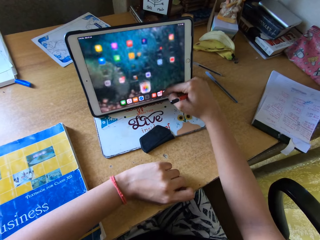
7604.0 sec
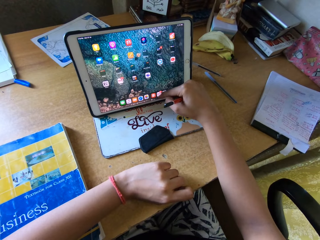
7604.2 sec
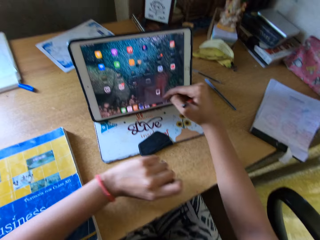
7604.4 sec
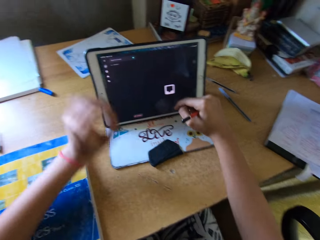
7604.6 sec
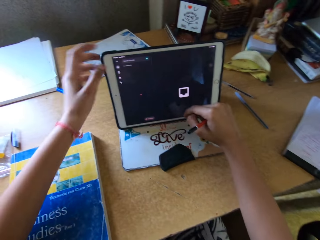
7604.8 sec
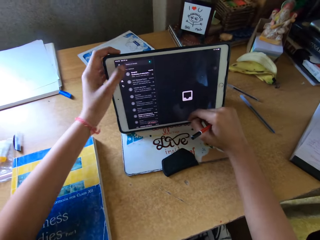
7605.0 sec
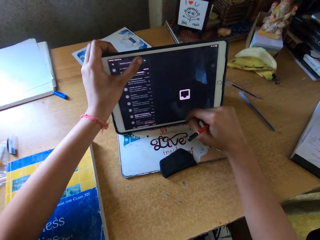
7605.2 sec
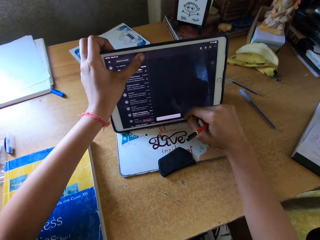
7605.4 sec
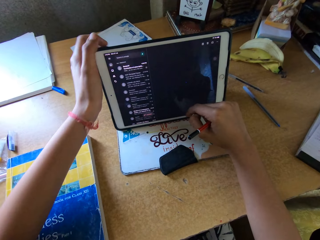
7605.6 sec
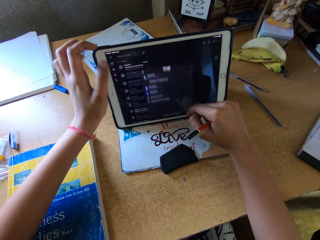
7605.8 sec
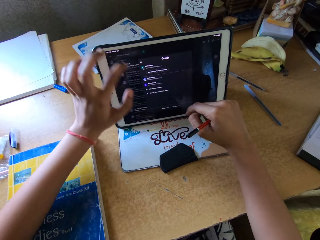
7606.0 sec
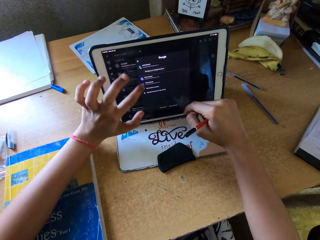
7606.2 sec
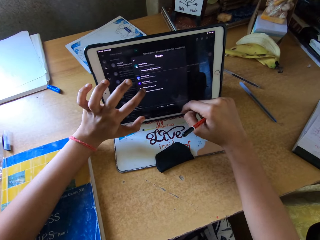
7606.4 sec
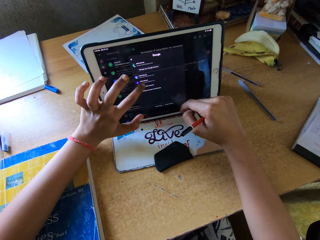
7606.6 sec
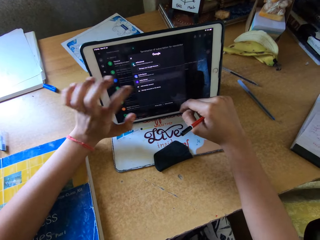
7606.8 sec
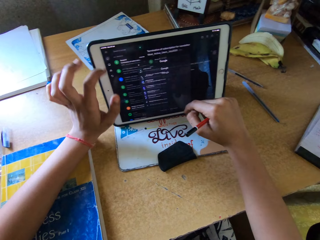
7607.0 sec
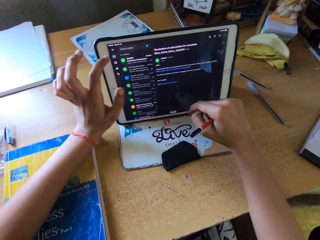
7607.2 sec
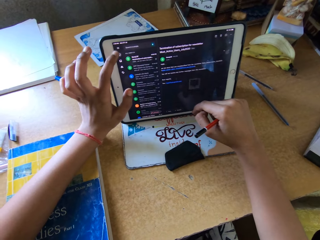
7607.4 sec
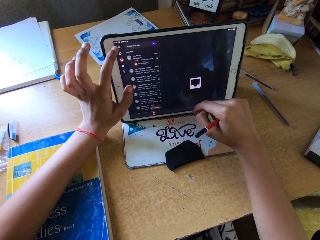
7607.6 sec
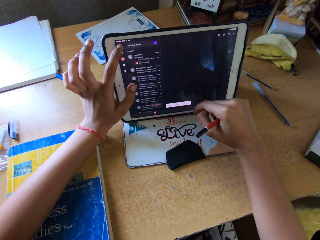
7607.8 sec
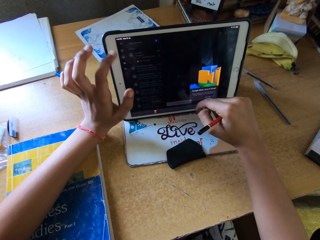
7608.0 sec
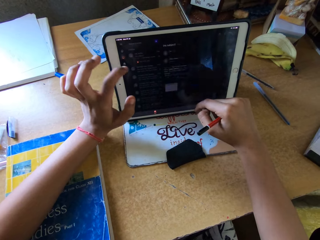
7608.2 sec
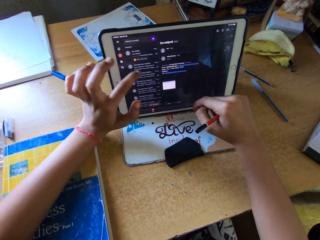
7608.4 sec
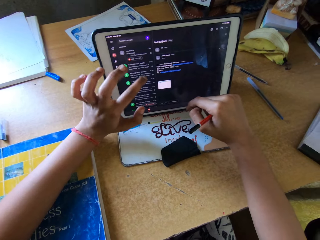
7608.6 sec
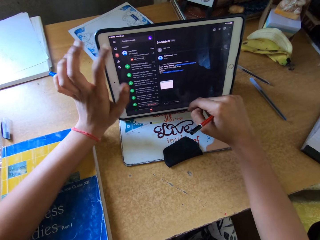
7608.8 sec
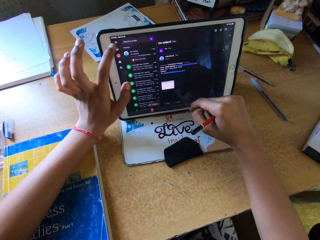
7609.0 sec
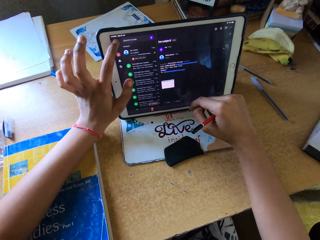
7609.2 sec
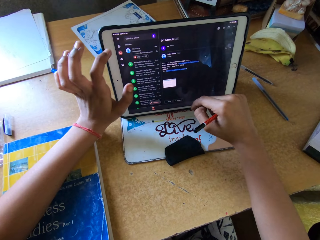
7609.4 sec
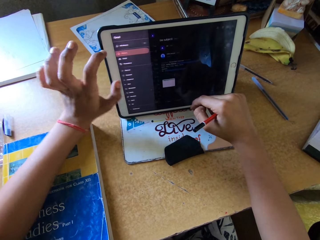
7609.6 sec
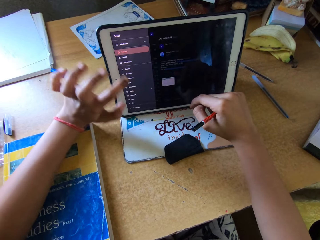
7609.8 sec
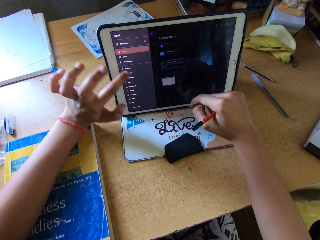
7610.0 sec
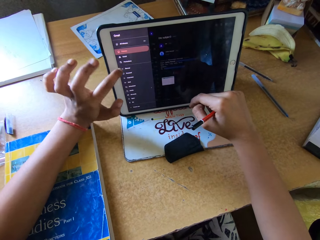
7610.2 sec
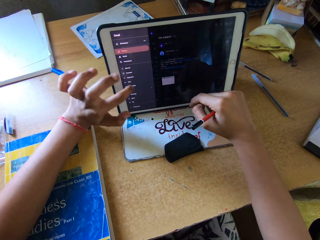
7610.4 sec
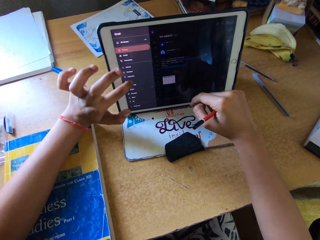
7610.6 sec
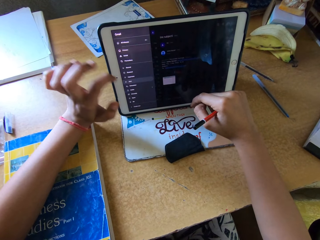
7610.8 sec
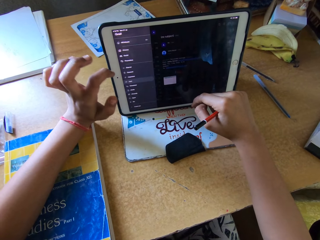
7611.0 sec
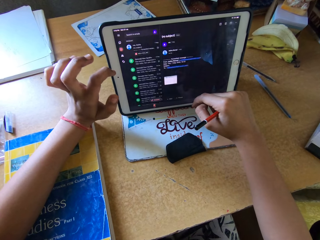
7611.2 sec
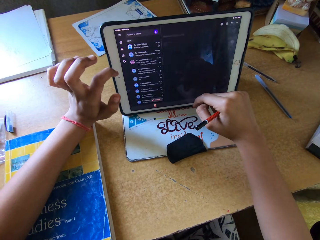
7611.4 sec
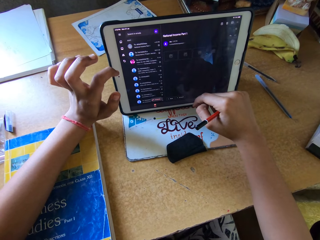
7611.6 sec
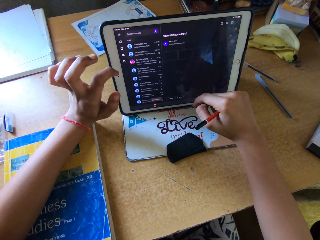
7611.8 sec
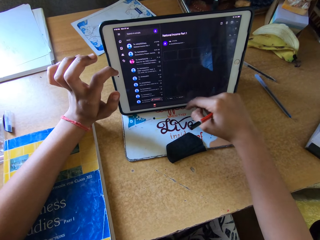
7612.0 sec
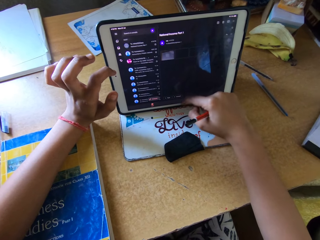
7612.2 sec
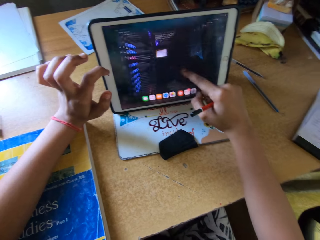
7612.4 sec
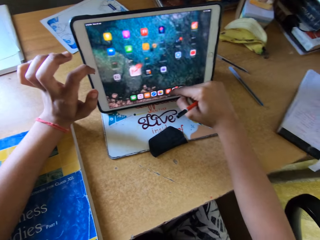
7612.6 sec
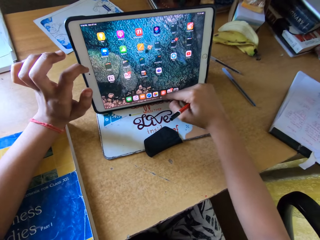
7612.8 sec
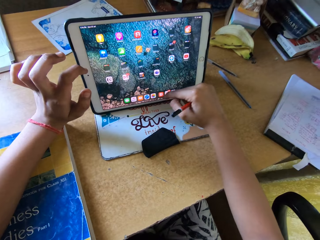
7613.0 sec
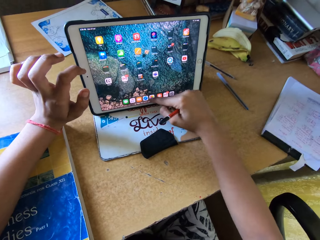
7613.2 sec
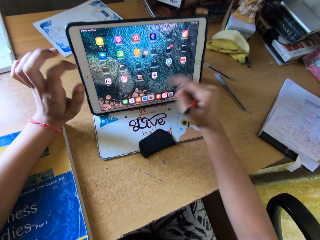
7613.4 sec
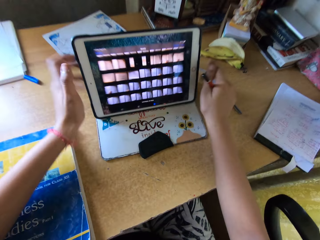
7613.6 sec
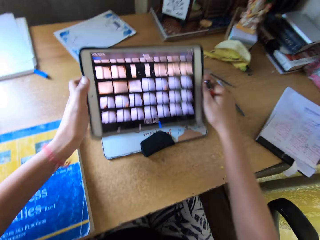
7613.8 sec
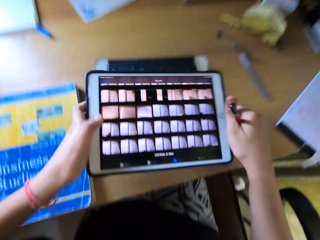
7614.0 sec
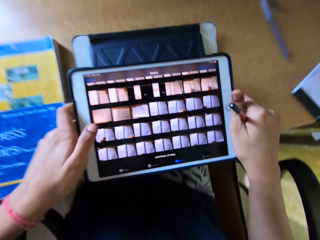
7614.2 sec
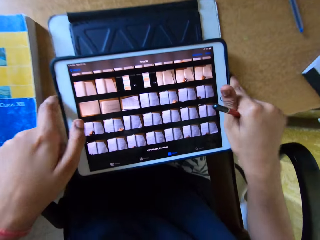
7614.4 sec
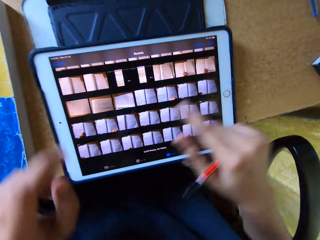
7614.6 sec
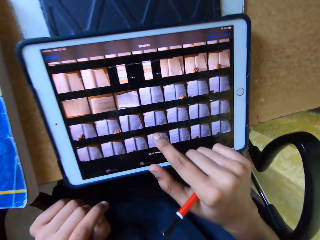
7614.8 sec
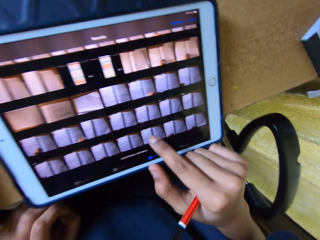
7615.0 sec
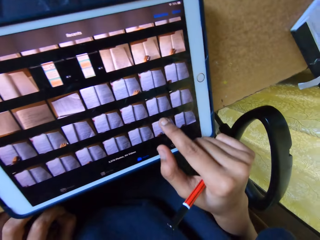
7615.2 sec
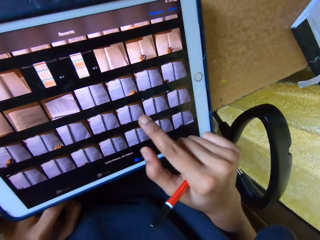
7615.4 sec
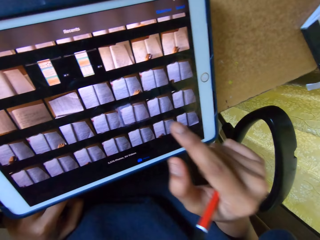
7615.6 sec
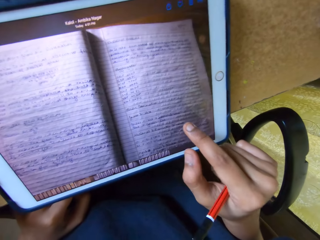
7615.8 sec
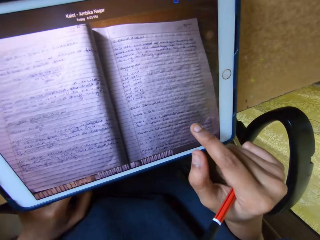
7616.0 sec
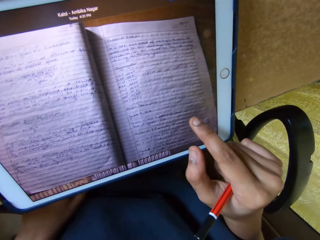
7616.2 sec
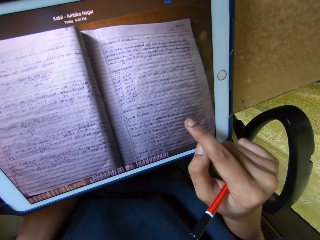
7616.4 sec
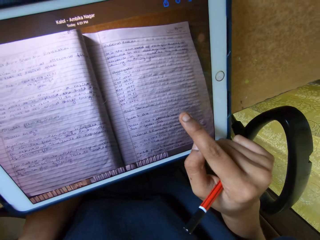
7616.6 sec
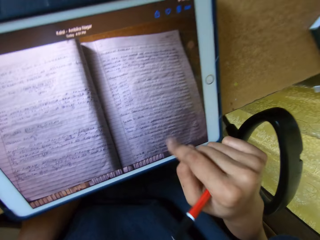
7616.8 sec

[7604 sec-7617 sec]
The camera wearer clicks on an application. He uses his left hand on the tablet. He scrolls on a screen. He uses his right hand on the tablet. He clicks on the application, picks up the tablet on the table and places the tablet on the table. He uses his right hand on the tablet. He clicks on an image.

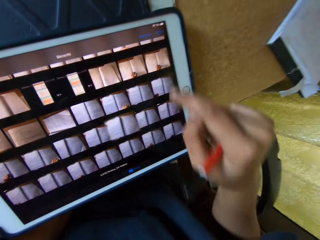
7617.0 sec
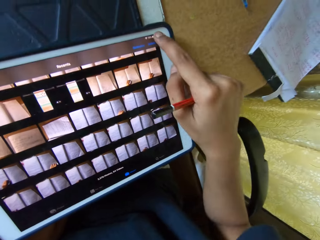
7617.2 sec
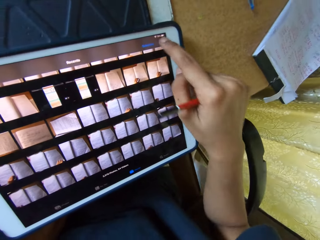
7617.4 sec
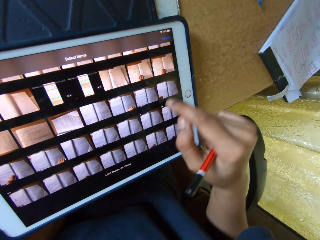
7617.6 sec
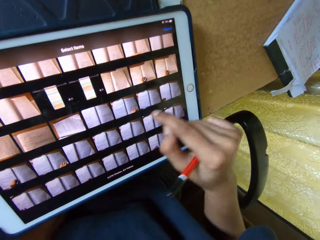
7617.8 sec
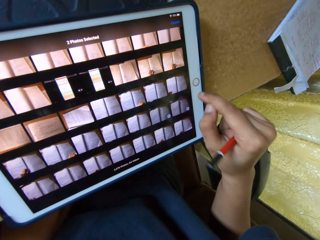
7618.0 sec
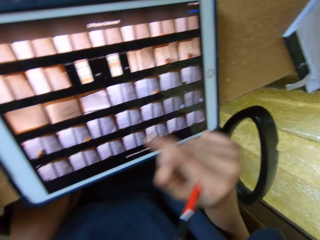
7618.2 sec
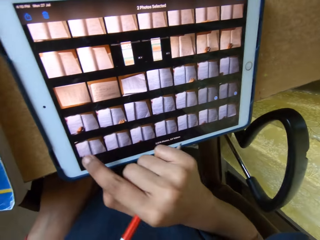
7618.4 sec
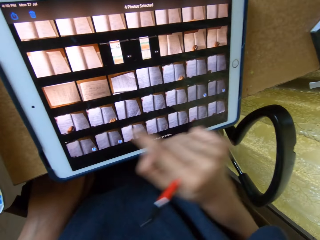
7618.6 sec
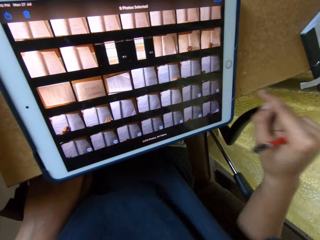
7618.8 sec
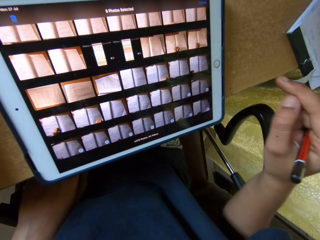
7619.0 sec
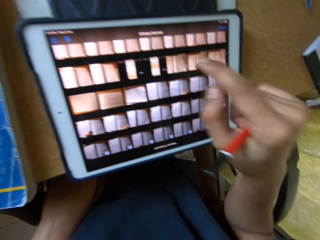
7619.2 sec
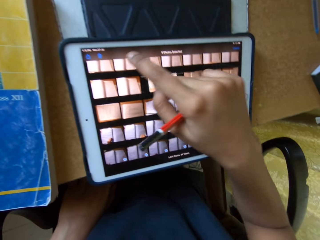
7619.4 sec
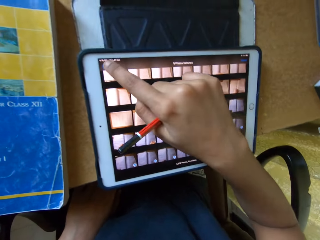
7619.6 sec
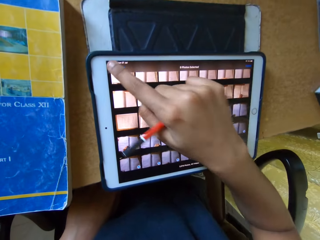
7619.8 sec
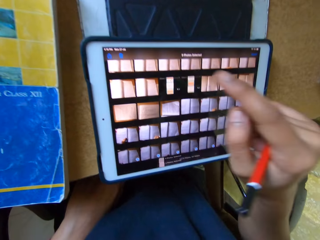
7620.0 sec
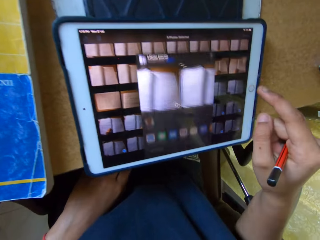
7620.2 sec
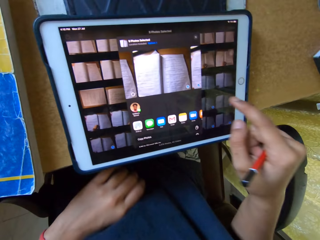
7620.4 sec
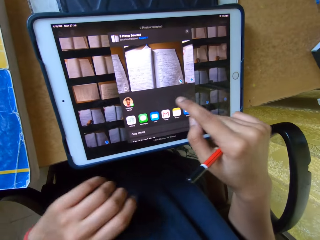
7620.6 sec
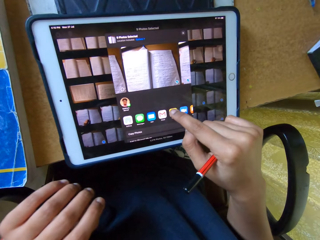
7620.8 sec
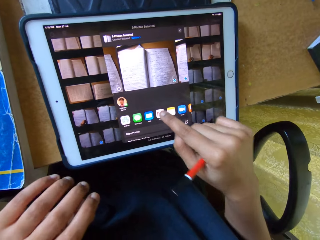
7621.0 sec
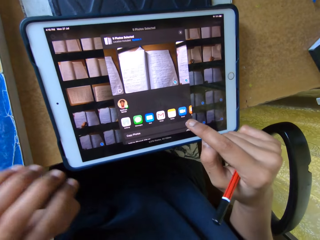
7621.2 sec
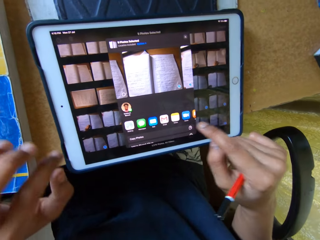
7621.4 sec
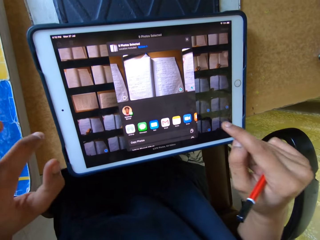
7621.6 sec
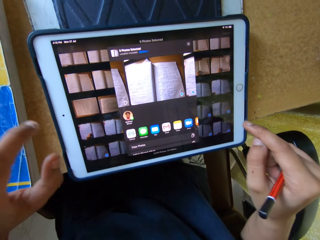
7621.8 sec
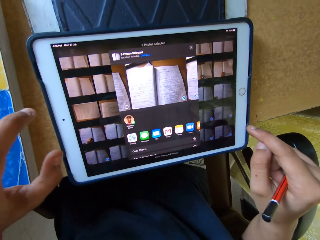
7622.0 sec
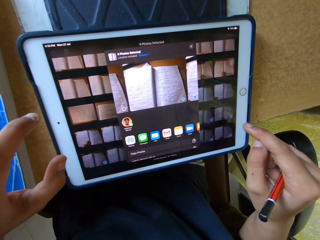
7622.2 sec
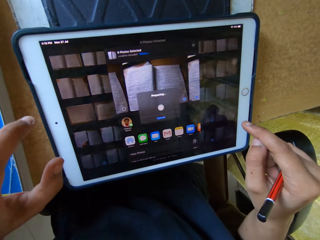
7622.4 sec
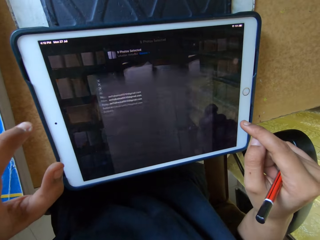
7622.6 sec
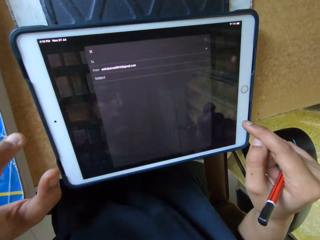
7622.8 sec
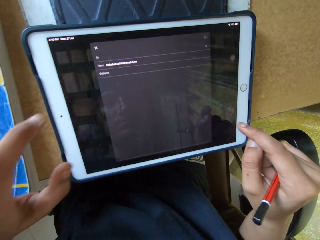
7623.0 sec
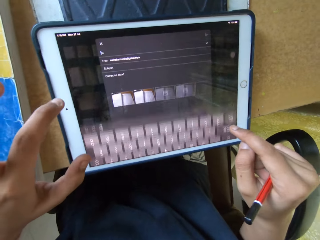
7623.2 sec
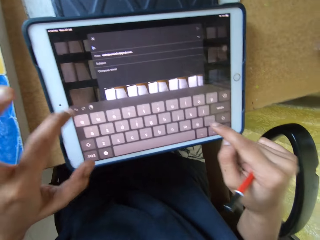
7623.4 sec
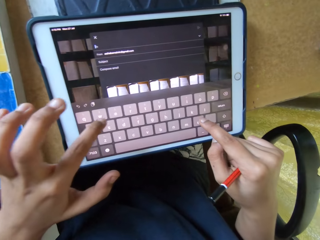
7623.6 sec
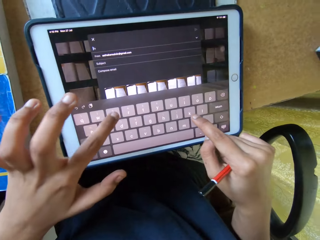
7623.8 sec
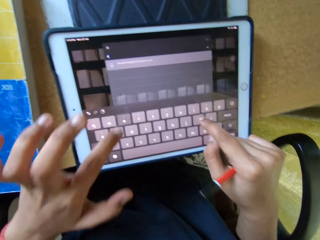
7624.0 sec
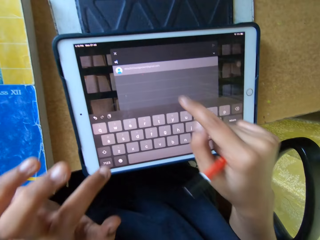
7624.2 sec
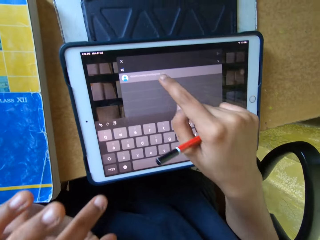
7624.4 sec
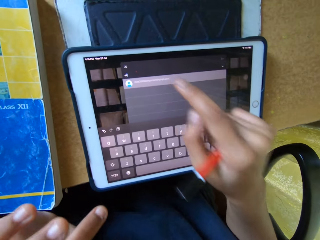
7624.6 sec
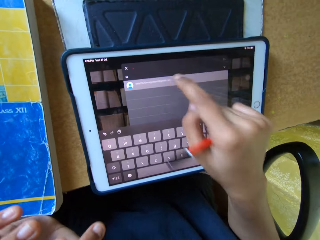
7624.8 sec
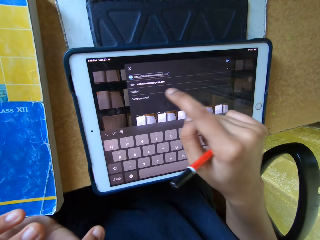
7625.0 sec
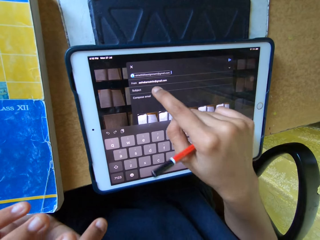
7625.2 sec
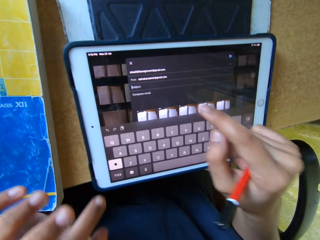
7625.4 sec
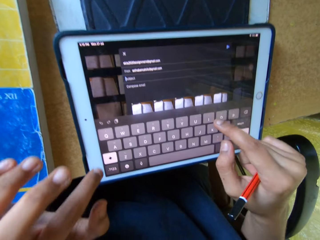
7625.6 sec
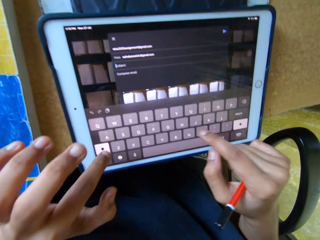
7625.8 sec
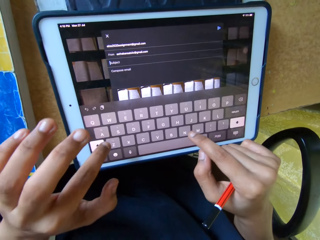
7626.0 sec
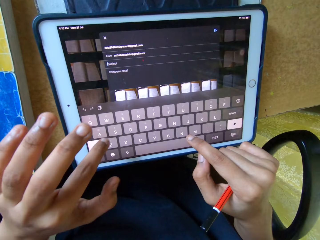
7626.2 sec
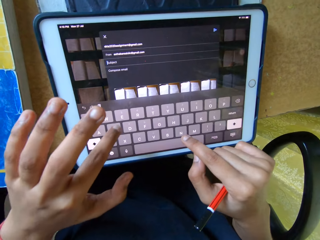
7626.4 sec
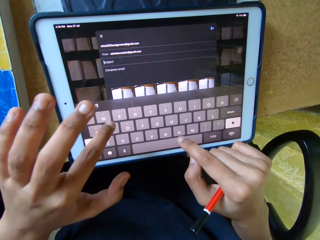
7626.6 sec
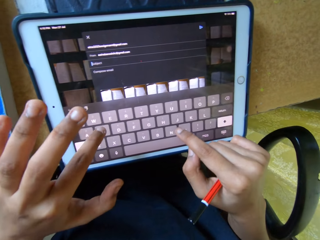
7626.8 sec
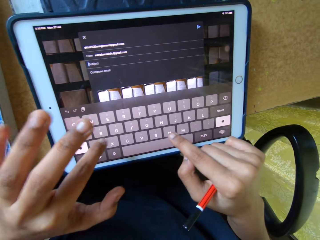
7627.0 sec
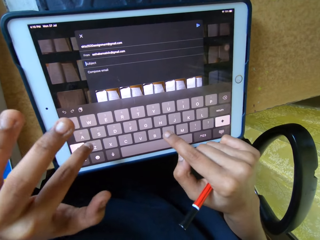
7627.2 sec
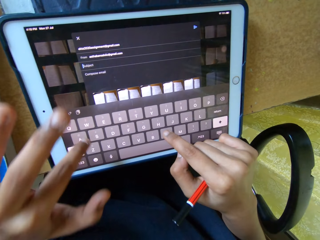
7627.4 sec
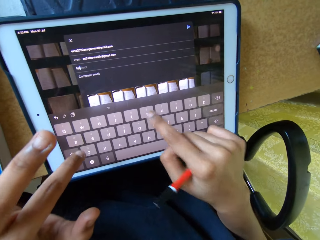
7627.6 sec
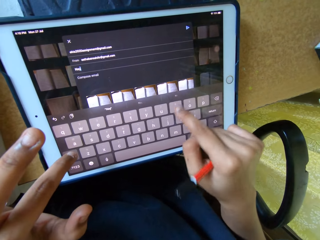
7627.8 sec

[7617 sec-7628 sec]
The camera wearer minimizes an image. He clicks on the tablet. He selects rows of images. He clicks on the tablet. He clicks on the application. He types on a keyboard. He uses his left hand on the tablet. He clicks on a contact. He uses his right hand on the tablet. He clicks on the subject. He uses both hands on the tablet.
